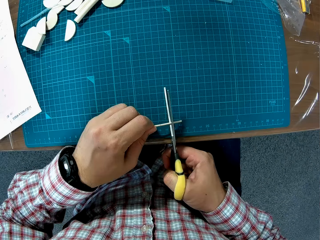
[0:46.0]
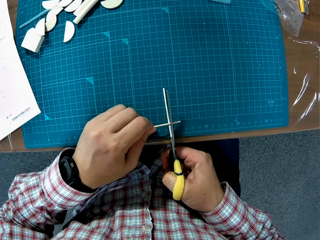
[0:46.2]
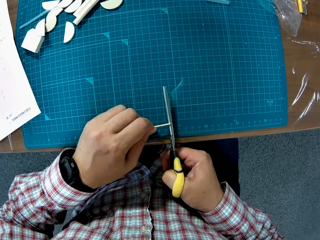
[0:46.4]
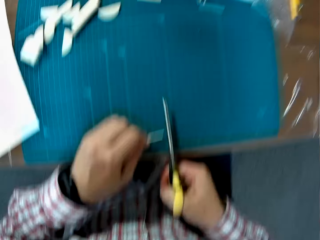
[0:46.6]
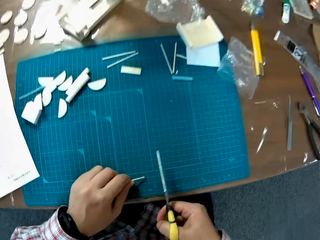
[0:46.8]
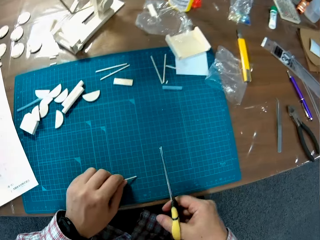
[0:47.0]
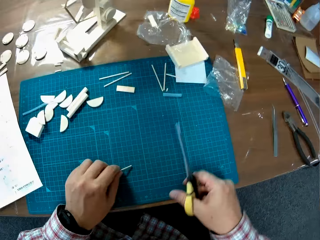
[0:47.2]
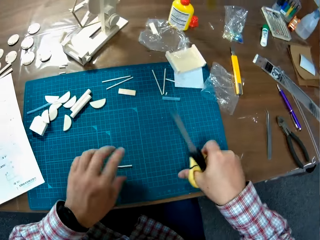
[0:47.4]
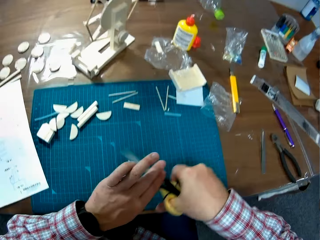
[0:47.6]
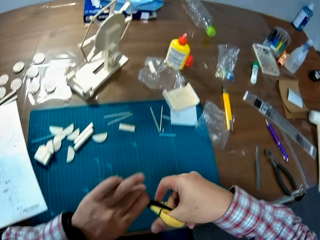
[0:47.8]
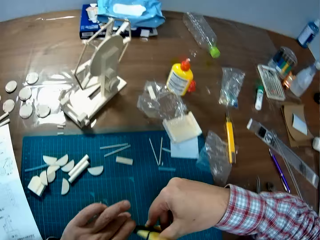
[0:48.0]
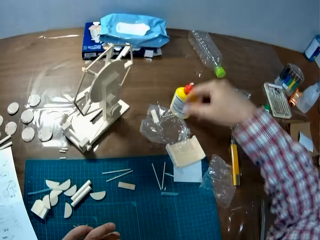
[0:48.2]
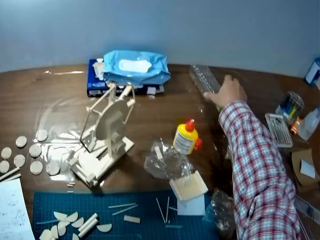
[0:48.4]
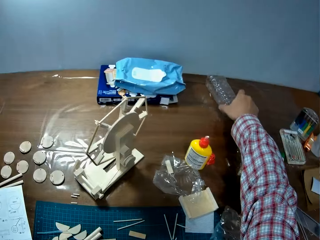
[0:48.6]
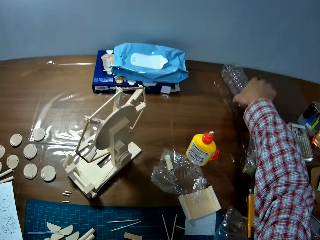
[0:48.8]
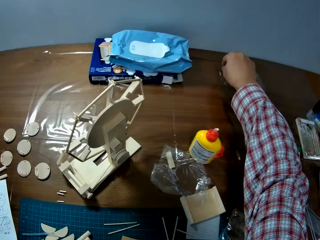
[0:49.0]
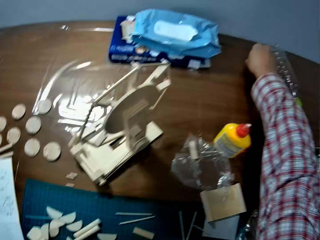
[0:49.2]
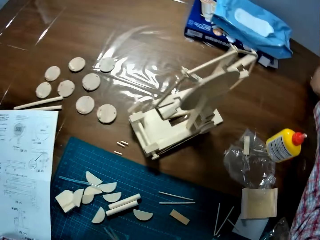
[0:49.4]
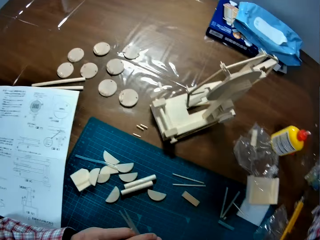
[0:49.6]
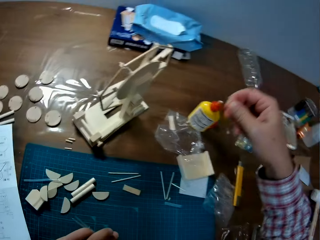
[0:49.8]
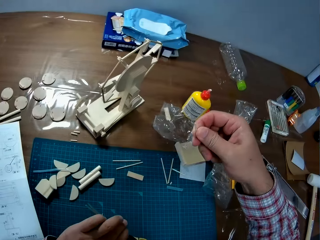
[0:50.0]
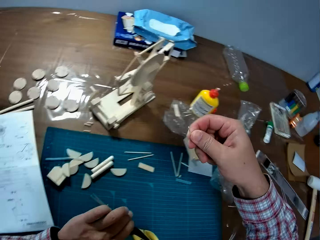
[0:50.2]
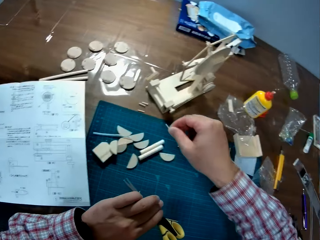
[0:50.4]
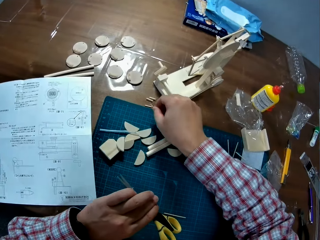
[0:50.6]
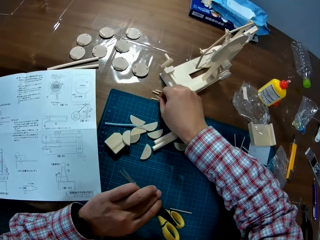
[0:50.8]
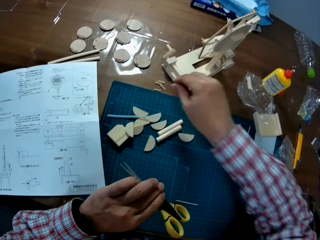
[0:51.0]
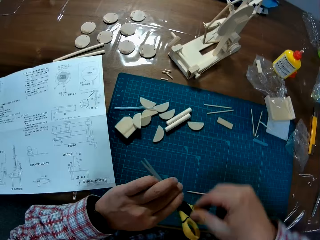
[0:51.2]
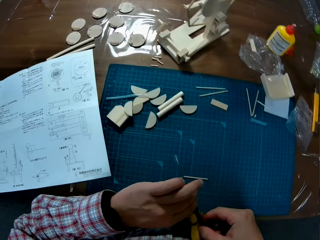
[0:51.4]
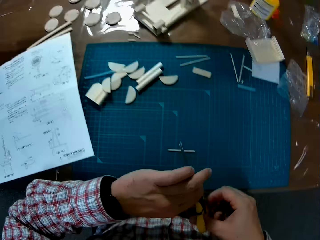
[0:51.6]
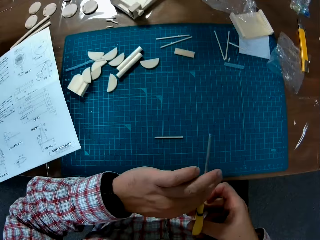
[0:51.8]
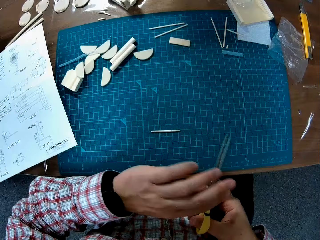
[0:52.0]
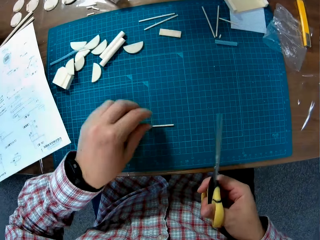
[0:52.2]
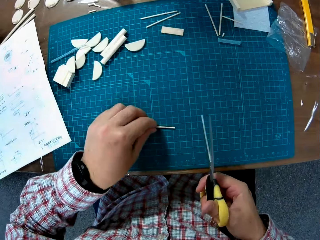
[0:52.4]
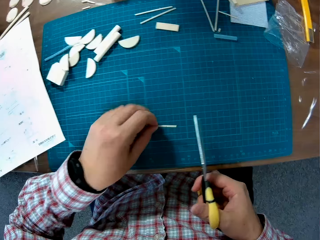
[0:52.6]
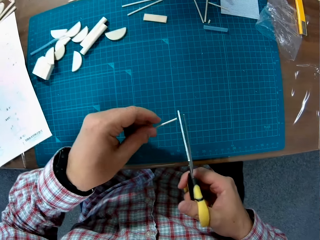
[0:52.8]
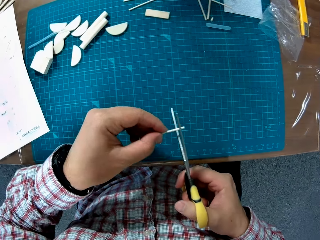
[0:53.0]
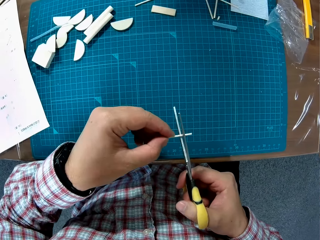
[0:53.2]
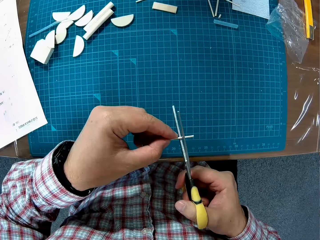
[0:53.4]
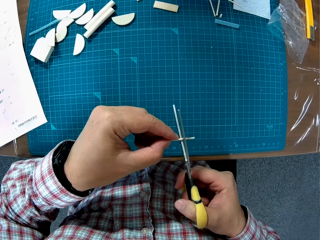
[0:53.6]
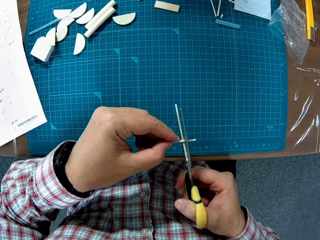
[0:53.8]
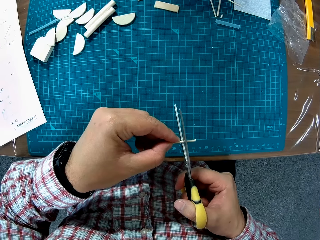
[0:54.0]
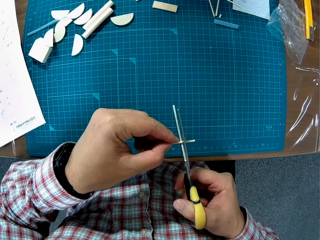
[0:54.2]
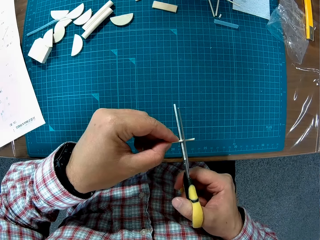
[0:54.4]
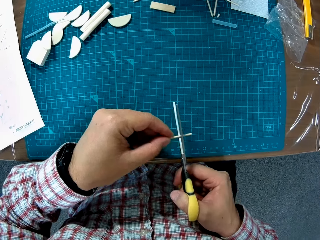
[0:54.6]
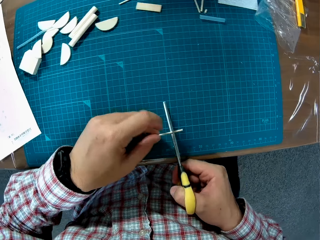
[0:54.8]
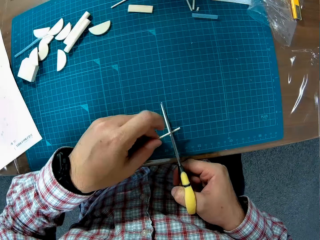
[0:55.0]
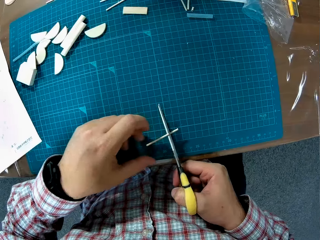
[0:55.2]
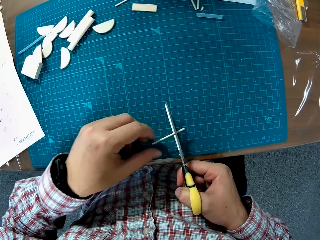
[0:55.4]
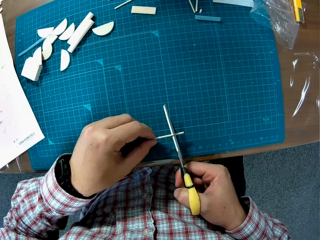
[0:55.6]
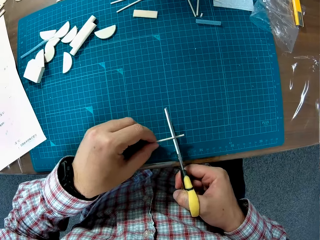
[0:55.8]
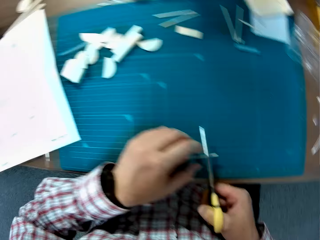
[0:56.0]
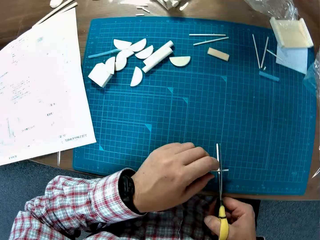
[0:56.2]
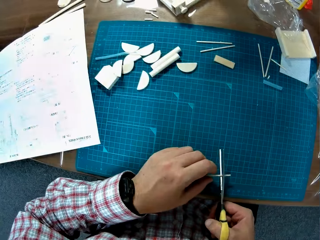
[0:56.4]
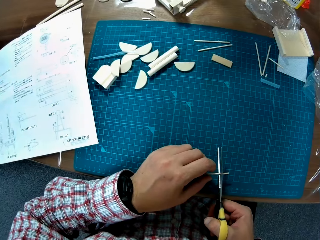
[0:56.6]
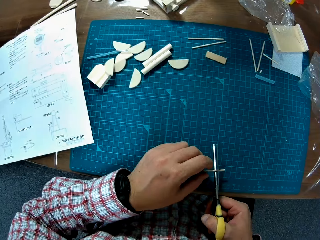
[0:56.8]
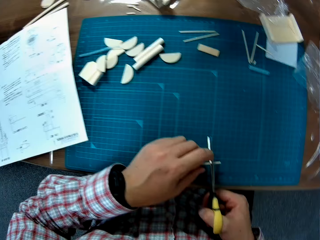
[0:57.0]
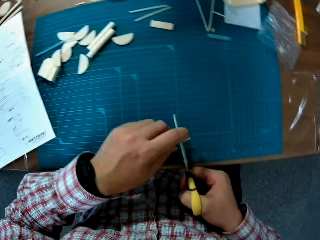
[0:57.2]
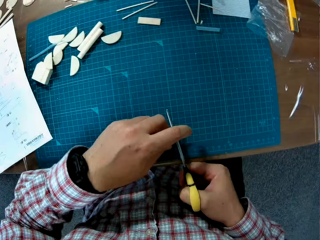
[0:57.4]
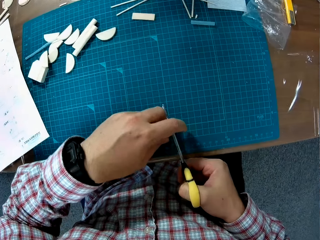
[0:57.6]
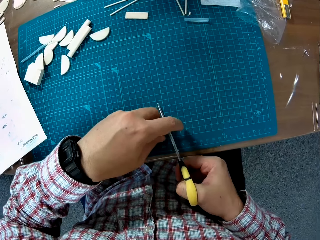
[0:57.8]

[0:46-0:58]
The camera wearer drops the plastic tube or stick on the table. He removes the scissors in the right hand with the left hand. He stretches the right hand towards a water bottle on the table and shifts the position of the bottle. He picks one of the cut pieces from the table. He puts the stick on other sticks. He passes the scissors to his right hand. He picks the stick on the cutting mat with the left hand. He cuts the stick with the scissors in the right hand.

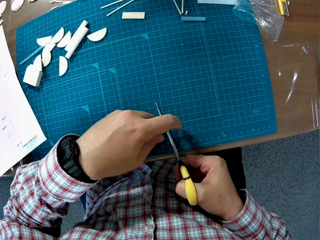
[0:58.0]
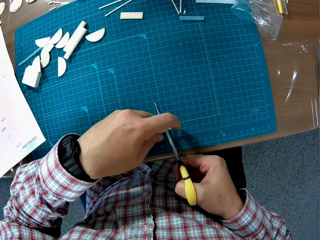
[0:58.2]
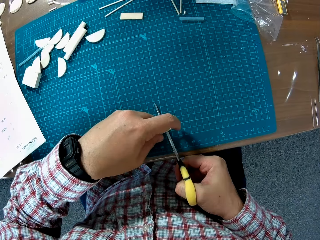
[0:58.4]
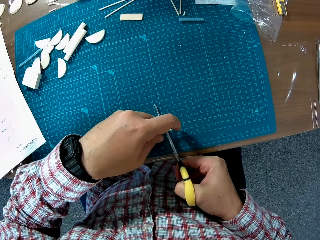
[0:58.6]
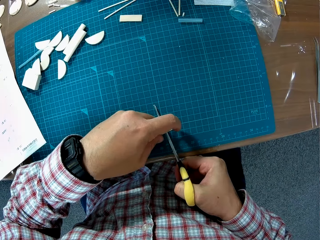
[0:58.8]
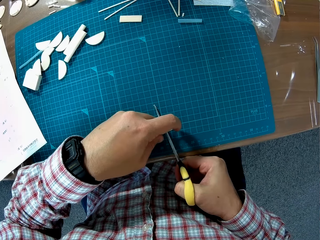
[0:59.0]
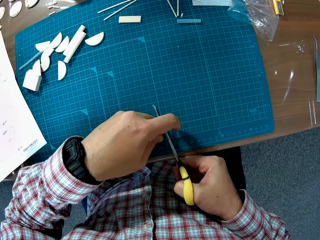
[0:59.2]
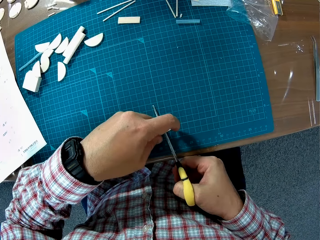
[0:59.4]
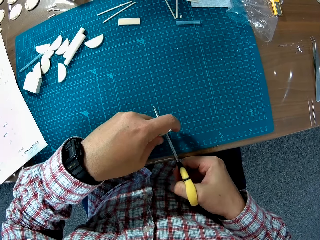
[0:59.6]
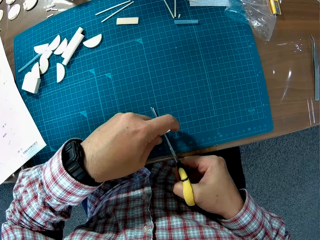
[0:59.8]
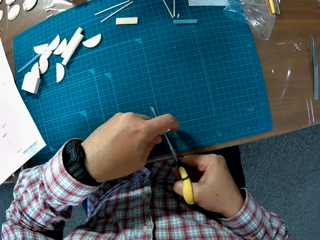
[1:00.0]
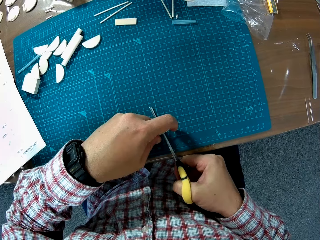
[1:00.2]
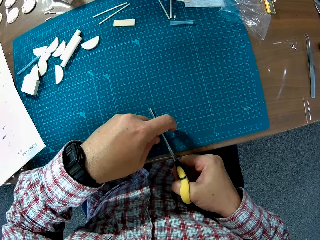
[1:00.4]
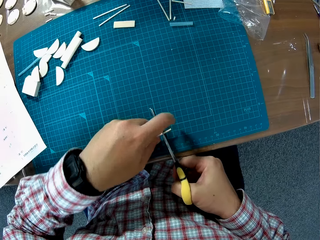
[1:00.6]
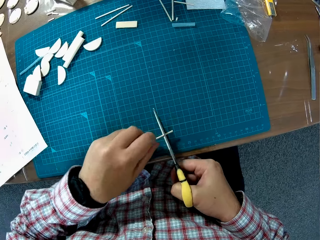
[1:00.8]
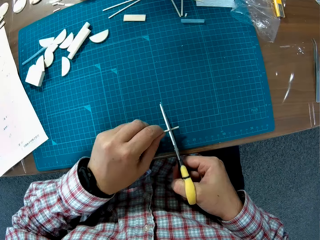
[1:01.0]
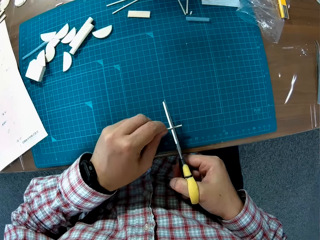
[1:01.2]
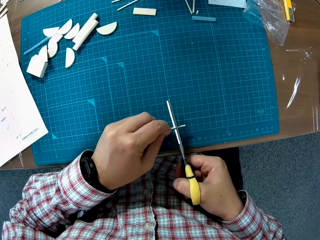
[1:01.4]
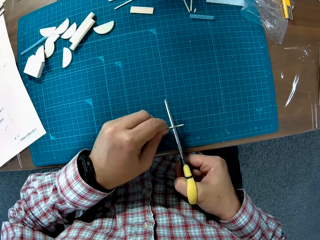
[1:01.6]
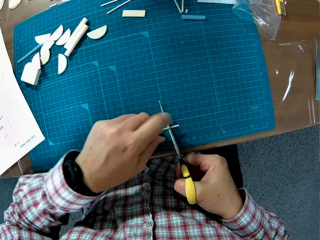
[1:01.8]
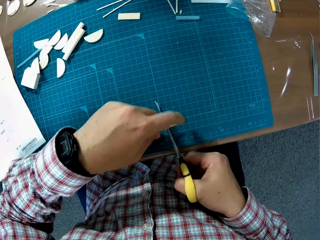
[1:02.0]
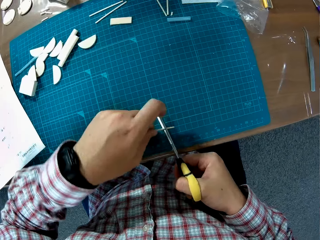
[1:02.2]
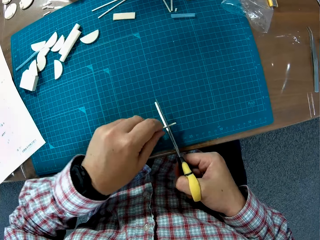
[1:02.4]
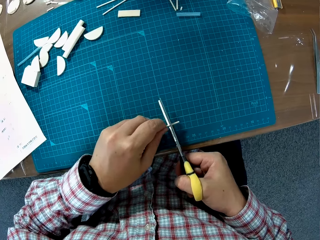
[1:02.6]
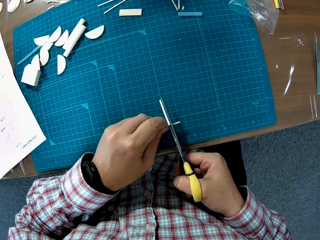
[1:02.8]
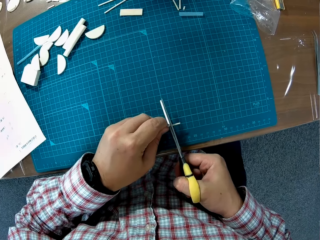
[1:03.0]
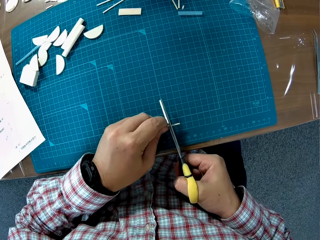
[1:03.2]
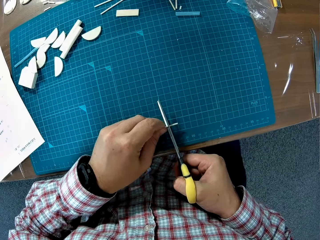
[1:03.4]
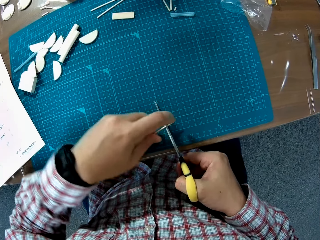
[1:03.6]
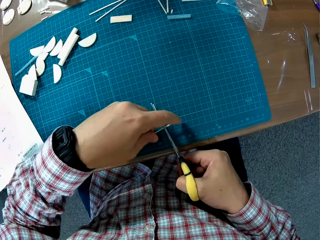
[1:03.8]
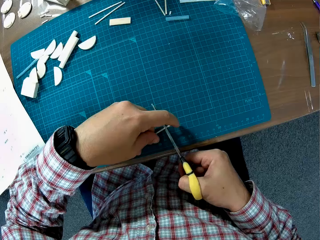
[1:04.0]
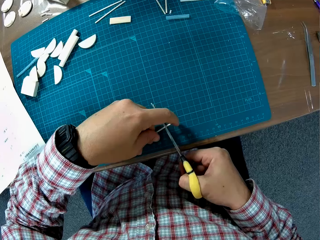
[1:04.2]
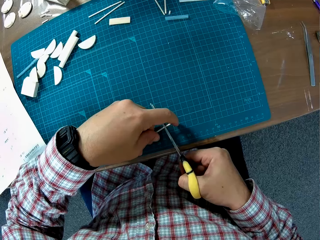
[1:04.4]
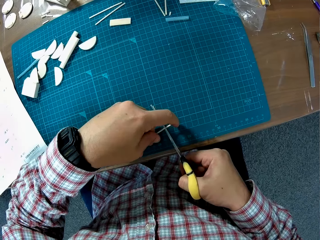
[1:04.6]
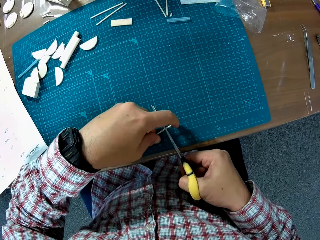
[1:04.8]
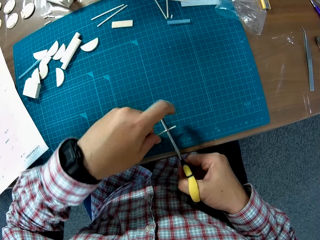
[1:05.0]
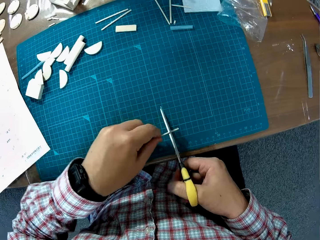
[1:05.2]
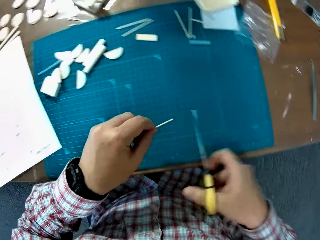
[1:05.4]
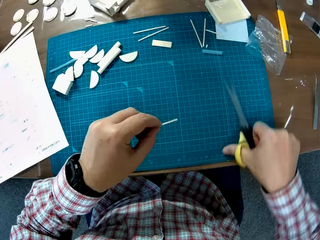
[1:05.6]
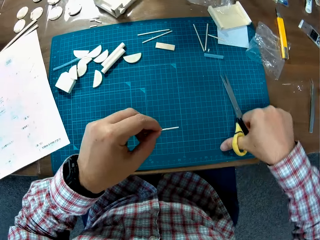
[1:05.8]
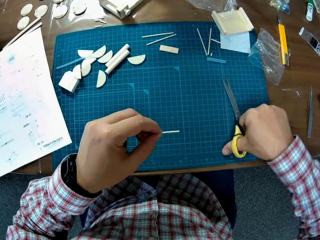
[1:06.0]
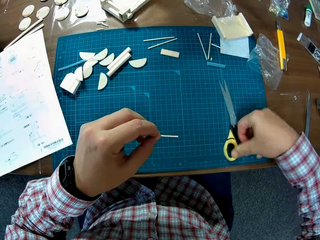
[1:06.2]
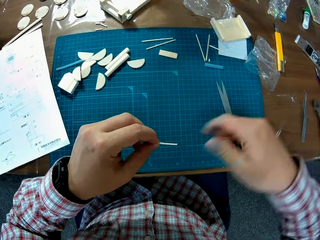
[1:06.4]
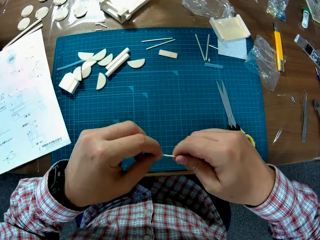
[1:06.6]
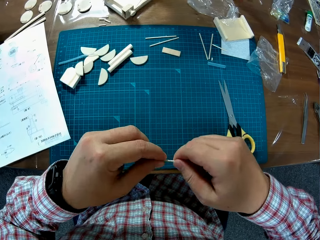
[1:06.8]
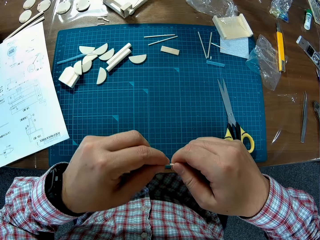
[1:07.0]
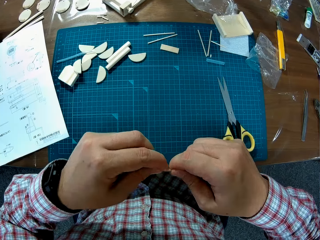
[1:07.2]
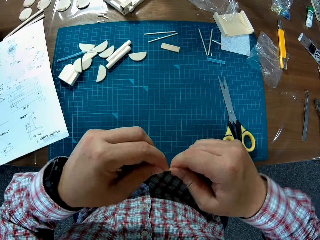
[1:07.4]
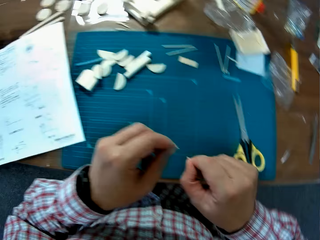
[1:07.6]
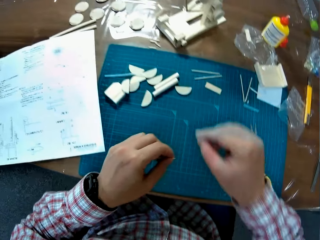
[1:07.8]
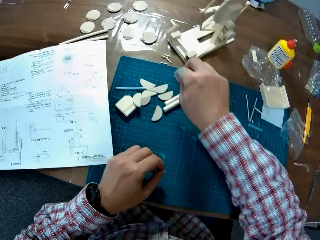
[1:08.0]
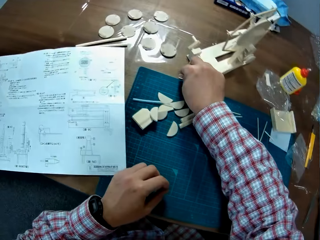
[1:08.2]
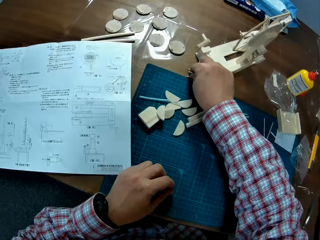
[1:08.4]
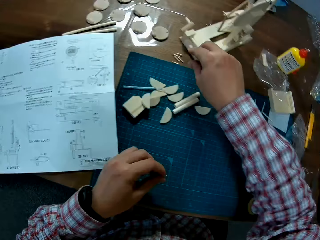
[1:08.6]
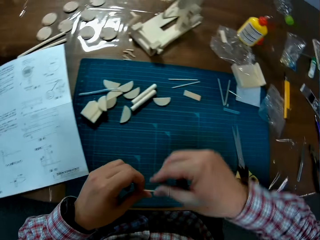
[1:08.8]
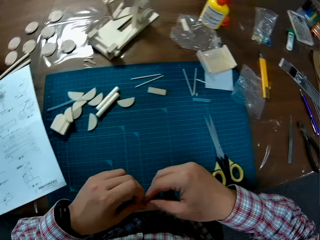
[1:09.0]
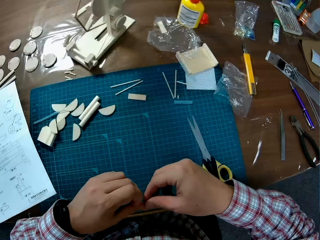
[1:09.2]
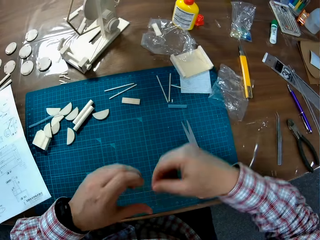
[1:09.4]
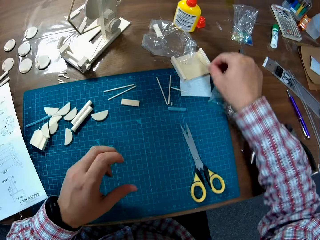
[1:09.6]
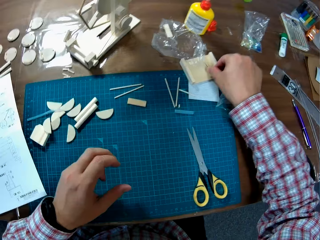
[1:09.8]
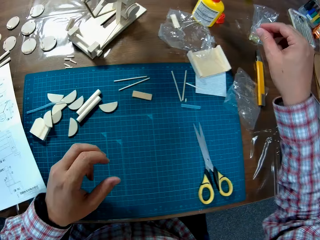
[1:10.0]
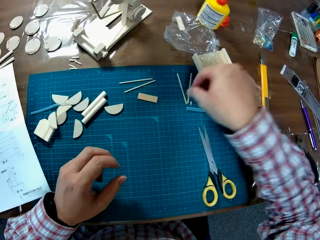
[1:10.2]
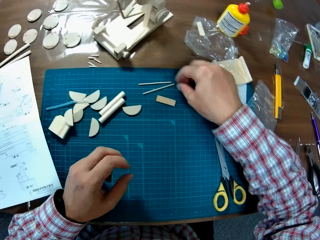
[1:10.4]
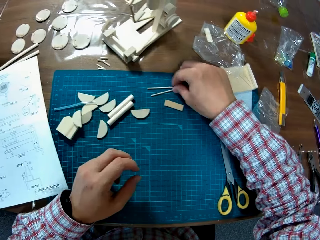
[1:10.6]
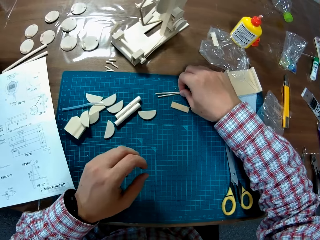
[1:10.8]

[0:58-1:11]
The camera wearer places the scissors in the right hand down on the cutting mat. They break the piece or plastic tube into two with both hands. They place the piece in the right hand on the table. They shift the other stick from the left to the right hand. They drop the other plastic tube on a plastic on the table. They pick a plastic tube on the table.
